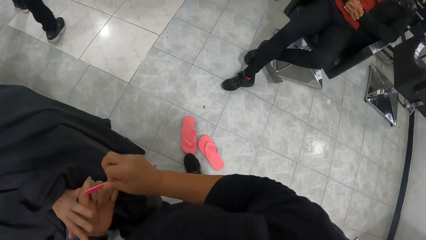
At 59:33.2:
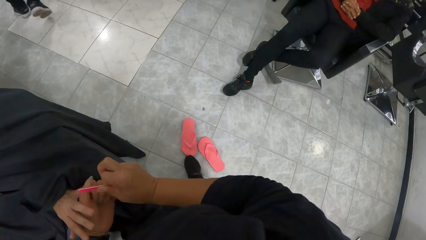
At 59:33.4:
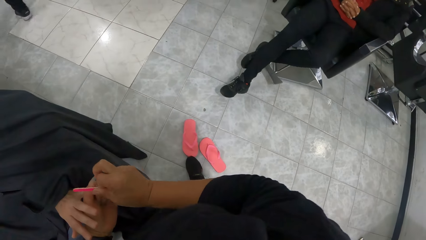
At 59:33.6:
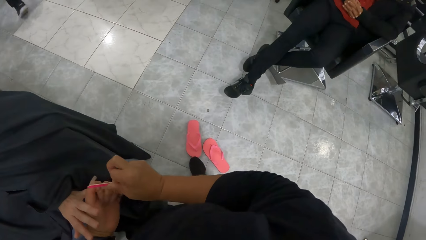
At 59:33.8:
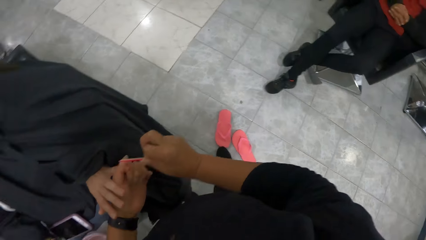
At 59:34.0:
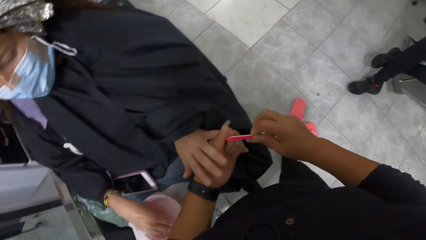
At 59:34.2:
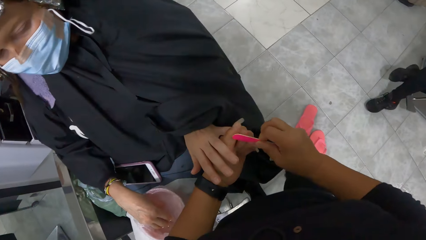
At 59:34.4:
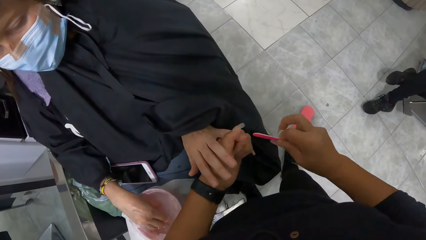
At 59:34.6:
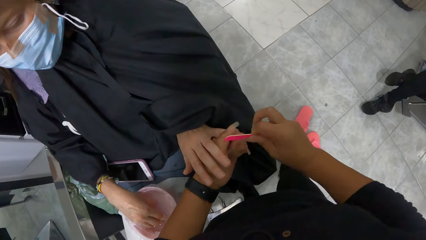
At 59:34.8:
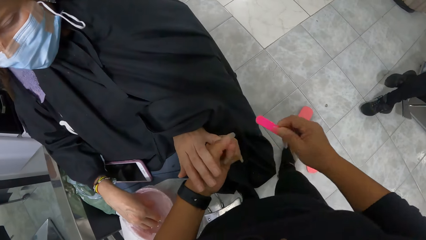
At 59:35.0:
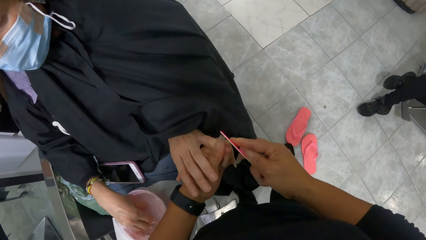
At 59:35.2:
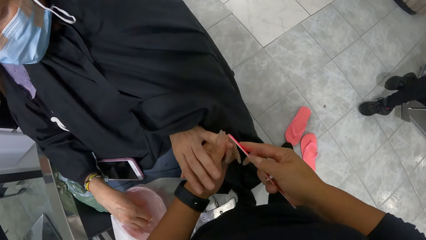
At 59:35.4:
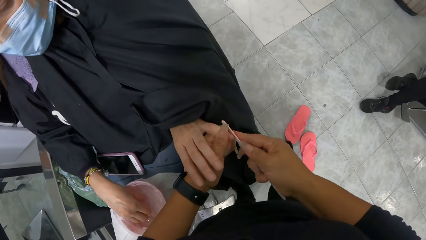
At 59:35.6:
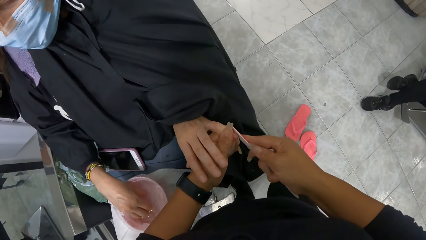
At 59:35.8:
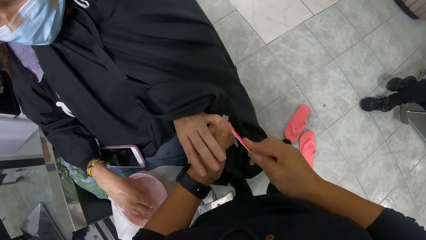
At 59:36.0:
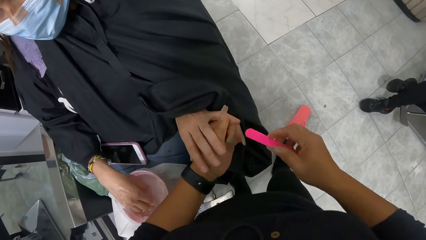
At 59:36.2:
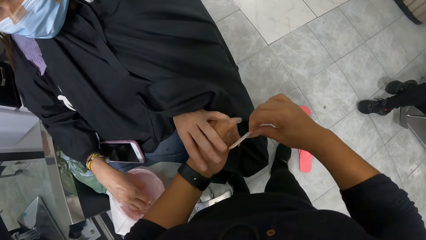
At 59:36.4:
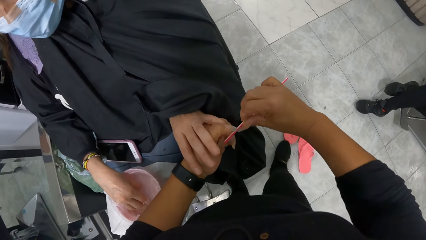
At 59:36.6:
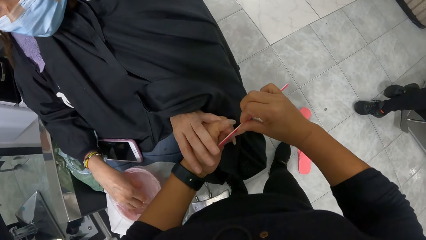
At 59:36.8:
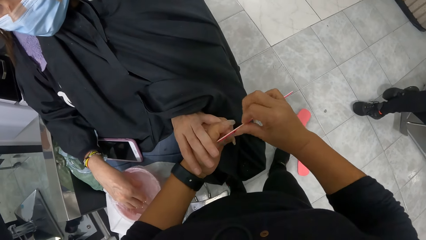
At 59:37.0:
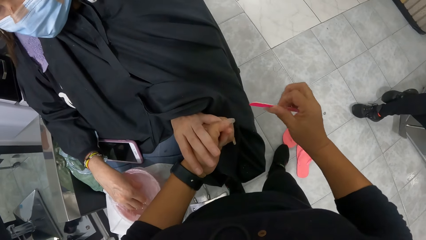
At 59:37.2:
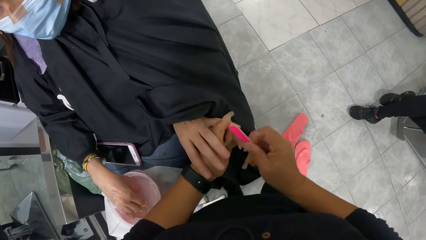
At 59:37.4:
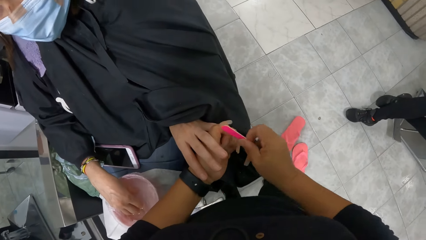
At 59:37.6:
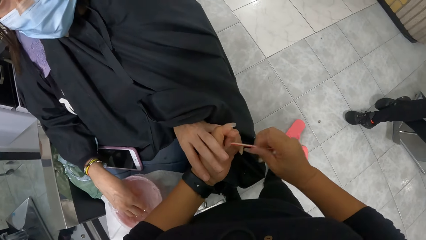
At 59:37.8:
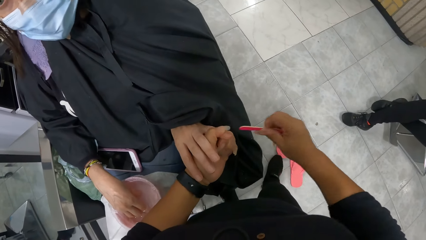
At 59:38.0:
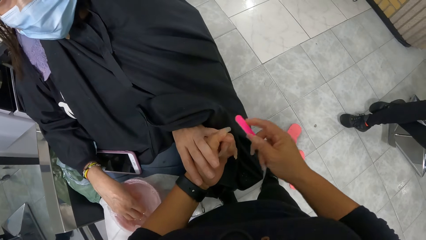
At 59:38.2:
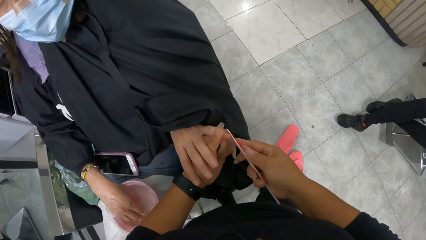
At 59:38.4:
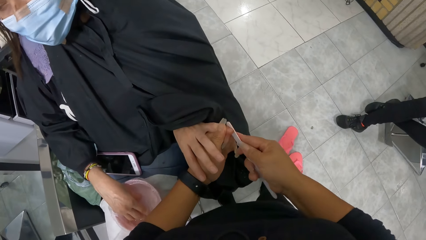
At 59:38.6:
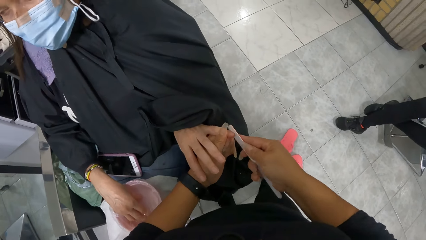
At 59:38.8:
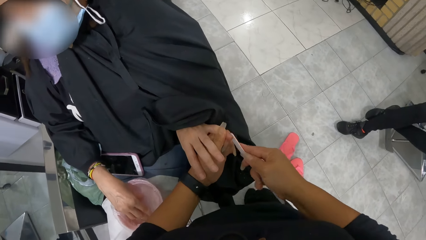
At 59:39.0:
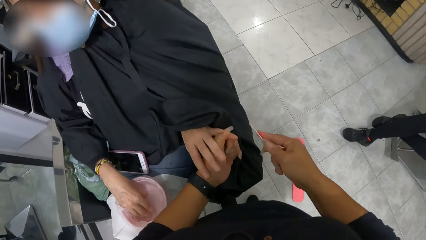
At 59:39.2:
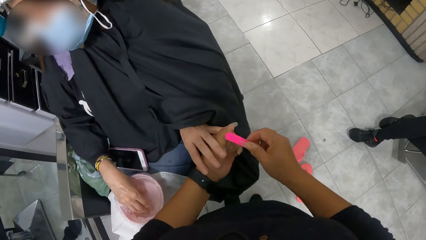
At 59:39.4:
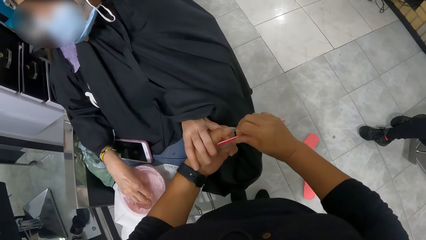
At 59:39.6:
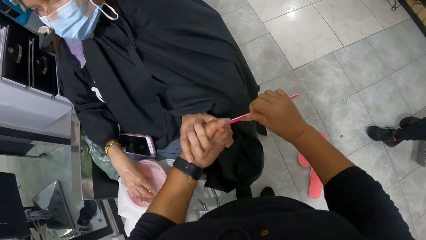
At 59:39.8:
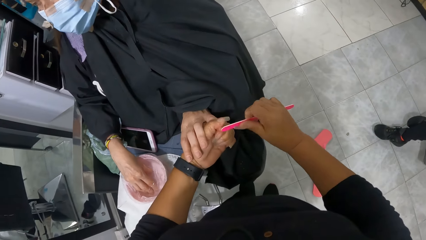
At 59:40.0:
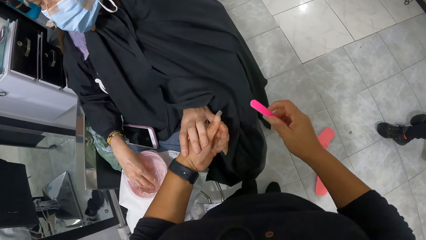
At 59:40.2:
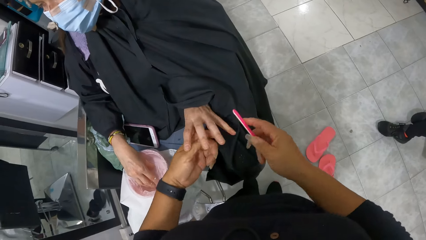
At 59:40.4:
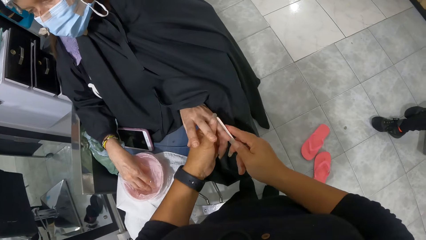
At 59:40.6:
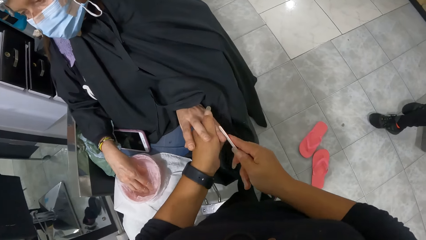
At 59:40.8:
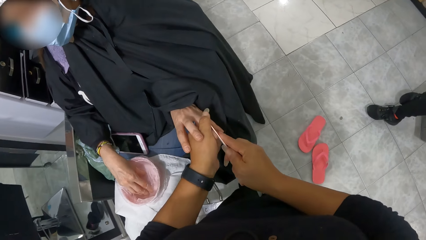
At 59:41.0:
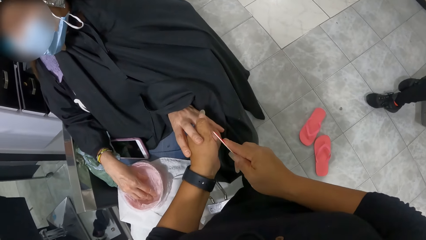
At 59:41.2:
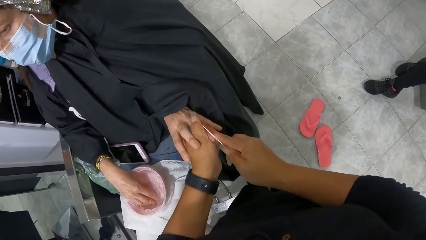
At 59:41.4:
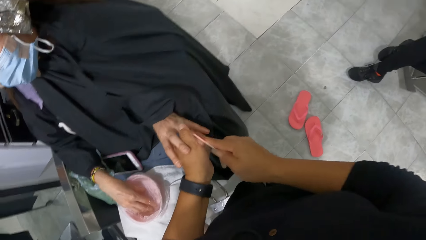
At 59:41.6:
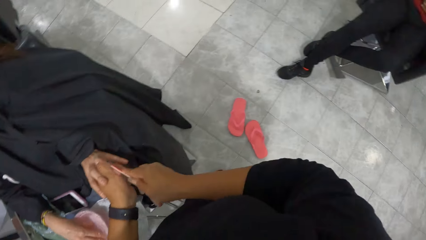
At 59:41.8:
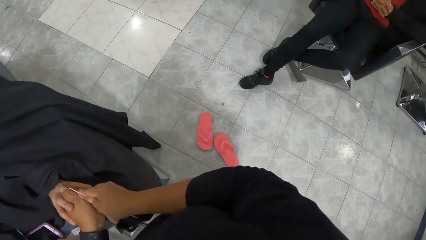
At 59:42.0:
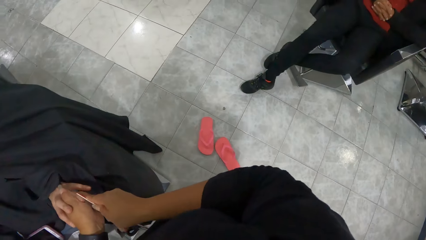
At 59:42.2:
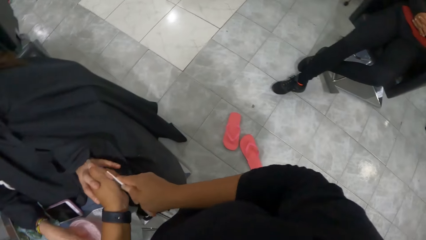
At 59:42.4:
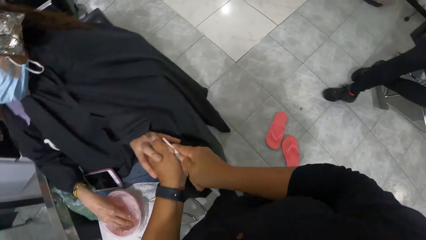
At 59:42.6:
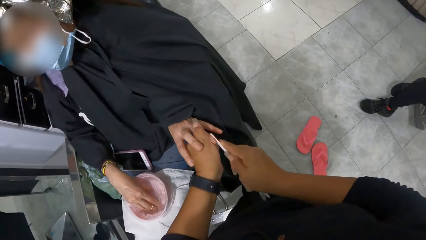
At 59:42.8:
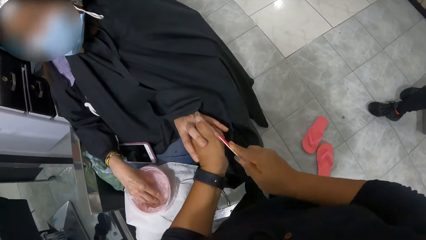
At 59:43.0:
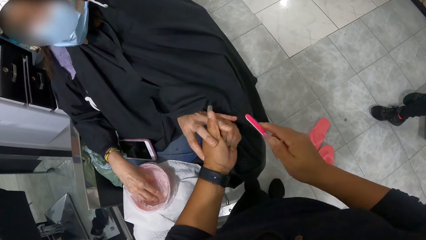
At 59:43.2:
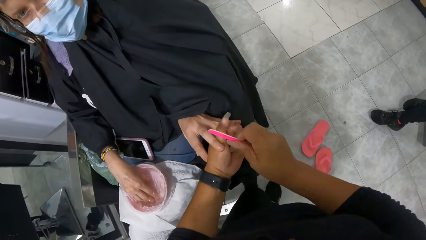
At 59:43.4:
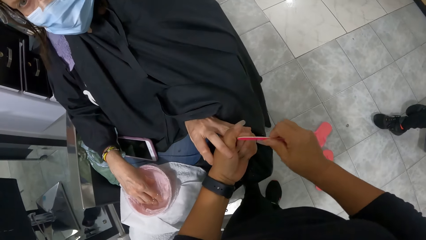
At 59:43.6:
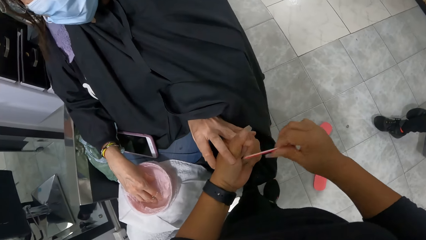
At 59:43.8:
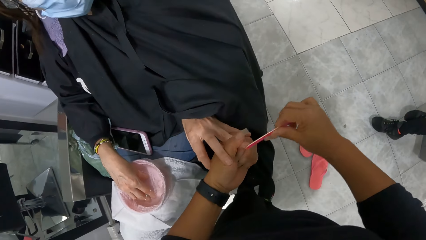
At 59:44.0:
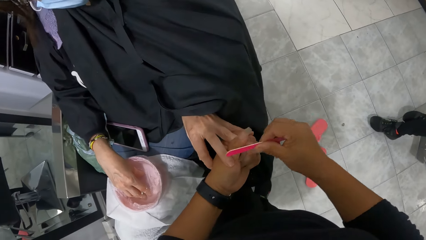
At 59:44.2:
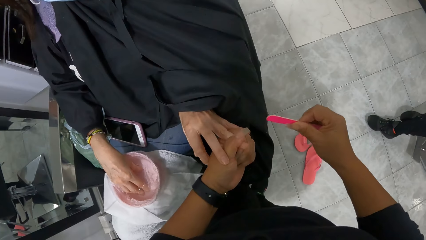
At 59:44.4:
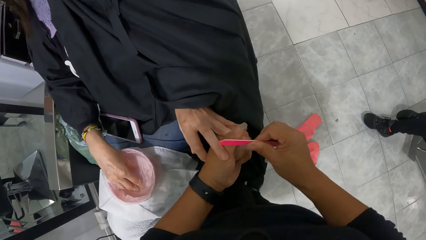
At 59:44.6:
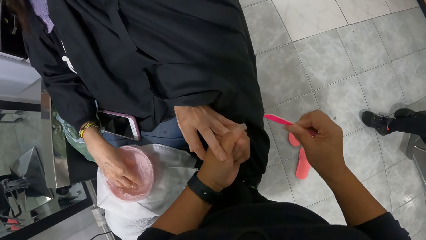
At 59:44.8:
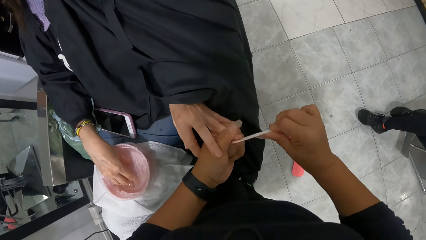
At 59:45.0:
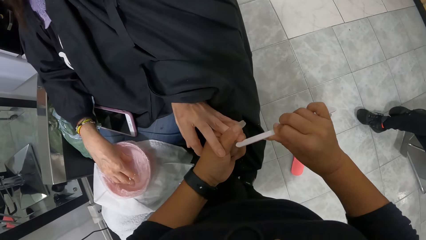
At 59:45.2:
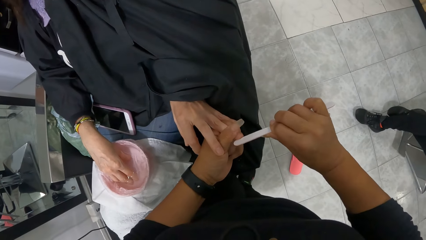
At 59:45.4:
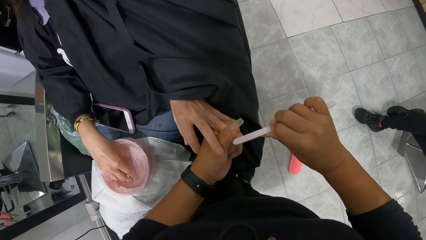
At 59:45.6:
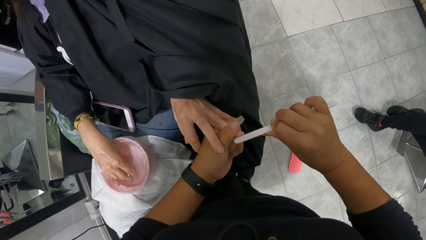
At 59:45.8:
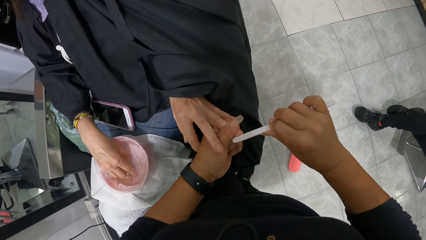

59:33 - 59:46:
The camera wearer polishes the nail of a person with a nail polisher.
